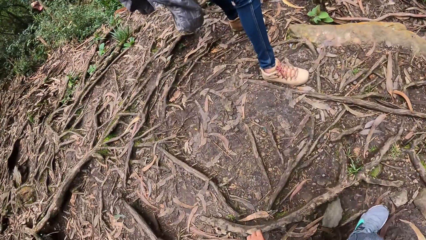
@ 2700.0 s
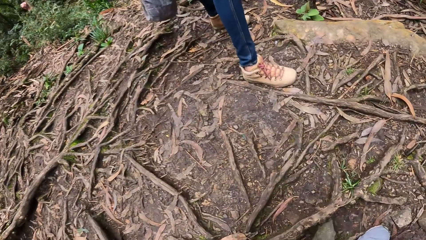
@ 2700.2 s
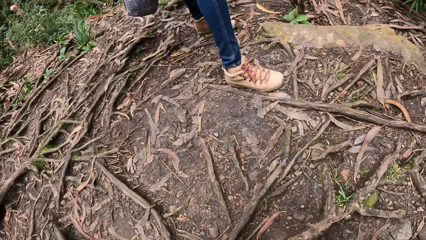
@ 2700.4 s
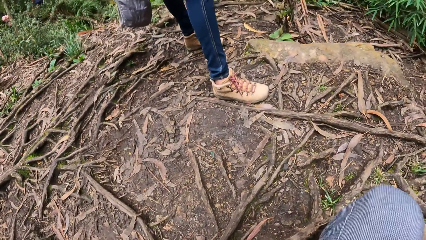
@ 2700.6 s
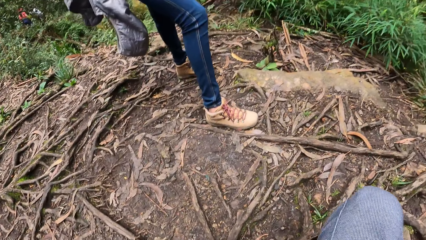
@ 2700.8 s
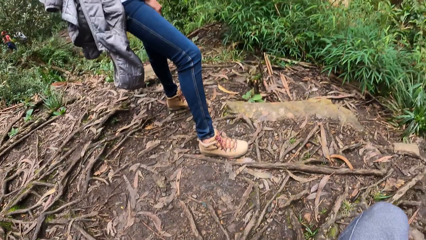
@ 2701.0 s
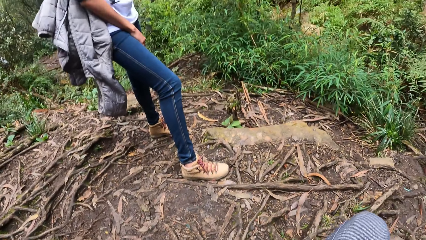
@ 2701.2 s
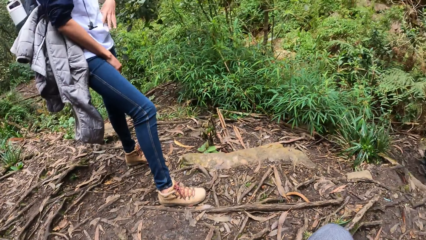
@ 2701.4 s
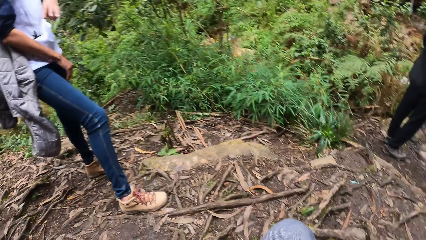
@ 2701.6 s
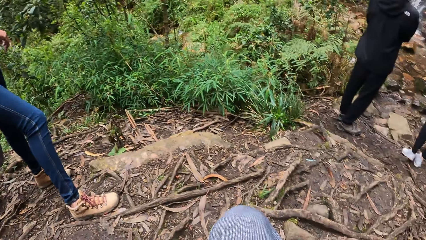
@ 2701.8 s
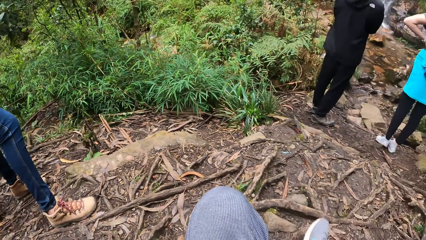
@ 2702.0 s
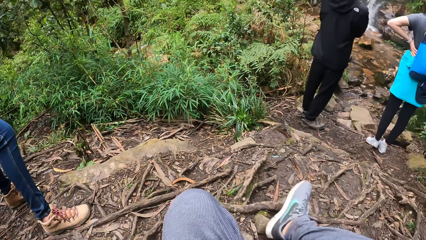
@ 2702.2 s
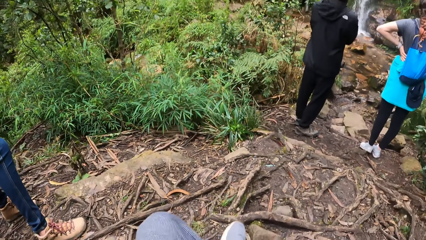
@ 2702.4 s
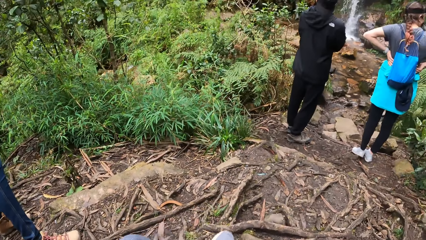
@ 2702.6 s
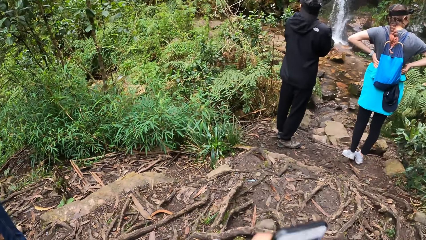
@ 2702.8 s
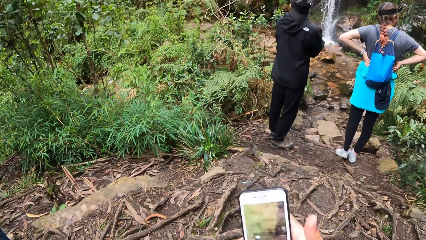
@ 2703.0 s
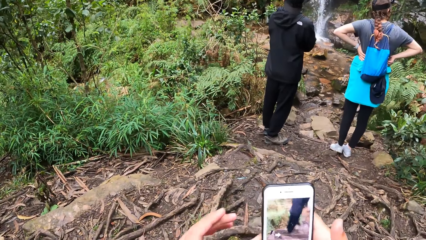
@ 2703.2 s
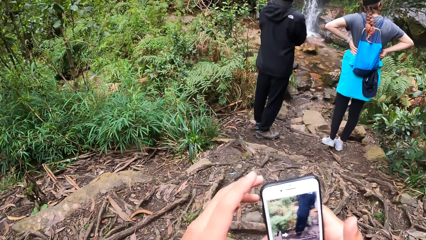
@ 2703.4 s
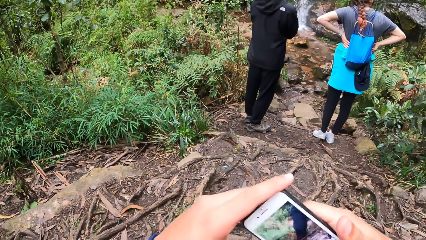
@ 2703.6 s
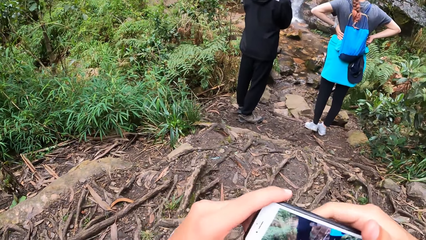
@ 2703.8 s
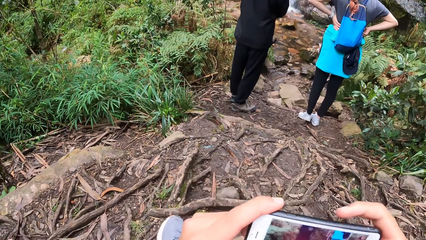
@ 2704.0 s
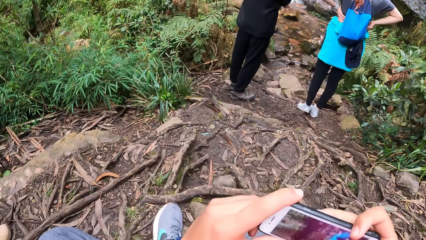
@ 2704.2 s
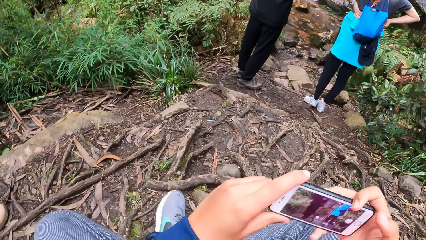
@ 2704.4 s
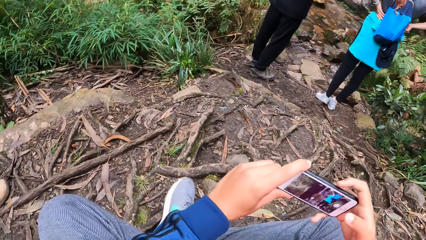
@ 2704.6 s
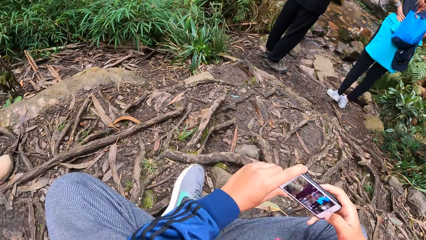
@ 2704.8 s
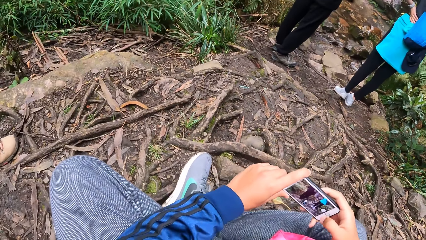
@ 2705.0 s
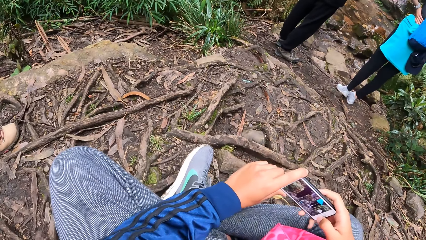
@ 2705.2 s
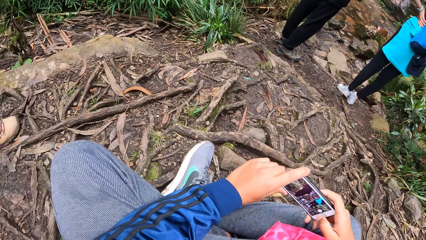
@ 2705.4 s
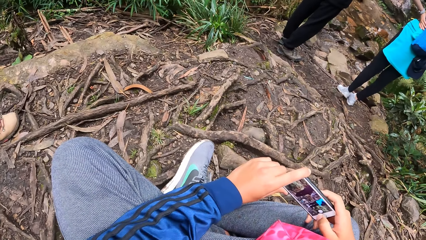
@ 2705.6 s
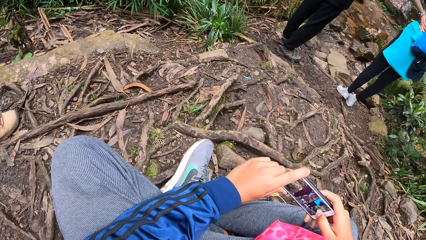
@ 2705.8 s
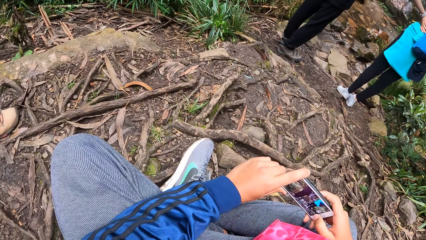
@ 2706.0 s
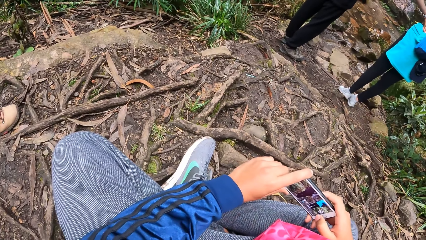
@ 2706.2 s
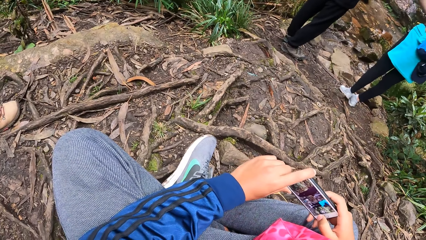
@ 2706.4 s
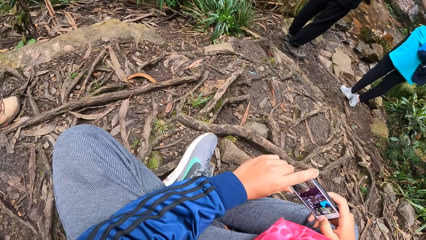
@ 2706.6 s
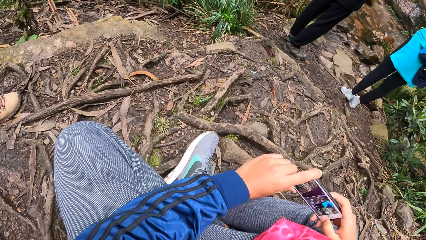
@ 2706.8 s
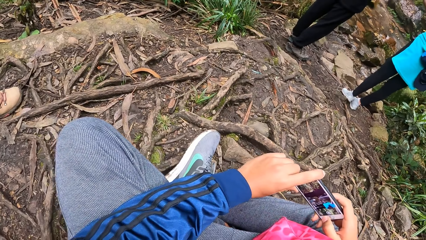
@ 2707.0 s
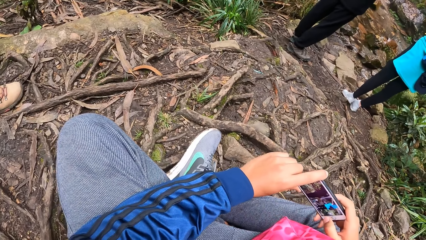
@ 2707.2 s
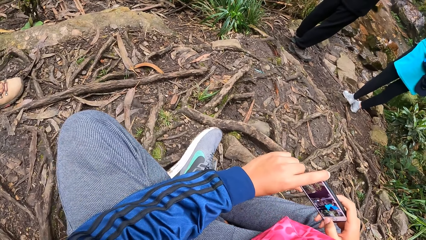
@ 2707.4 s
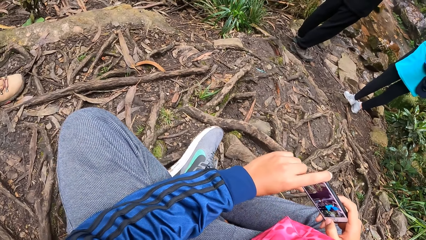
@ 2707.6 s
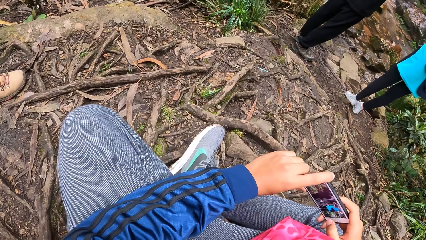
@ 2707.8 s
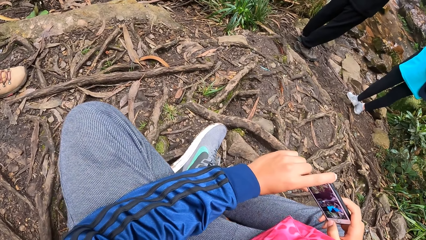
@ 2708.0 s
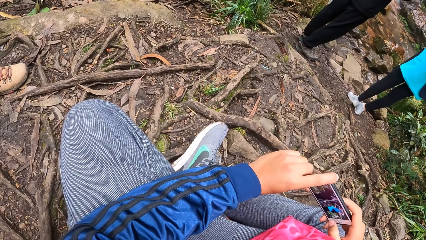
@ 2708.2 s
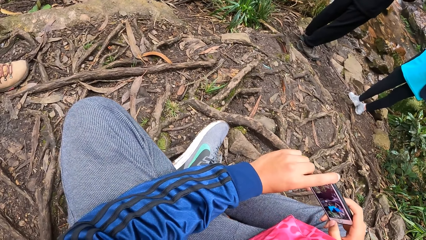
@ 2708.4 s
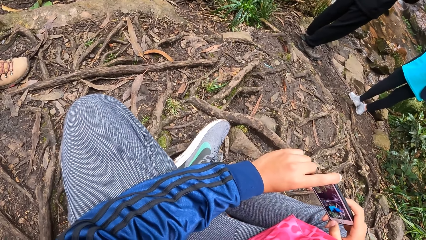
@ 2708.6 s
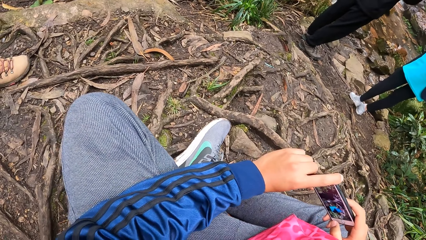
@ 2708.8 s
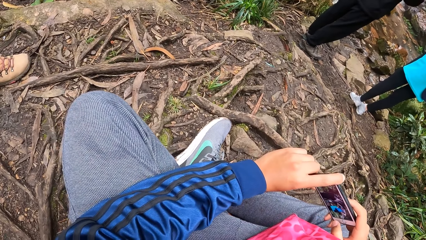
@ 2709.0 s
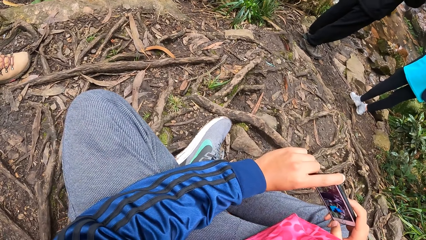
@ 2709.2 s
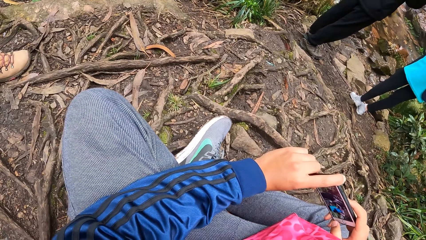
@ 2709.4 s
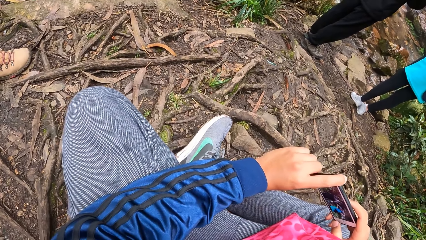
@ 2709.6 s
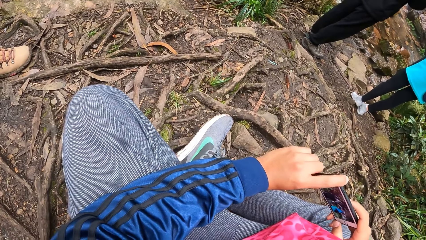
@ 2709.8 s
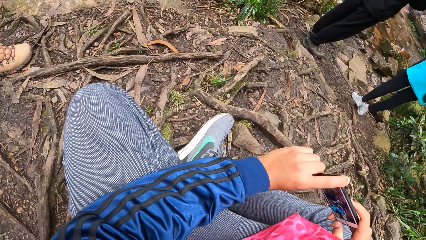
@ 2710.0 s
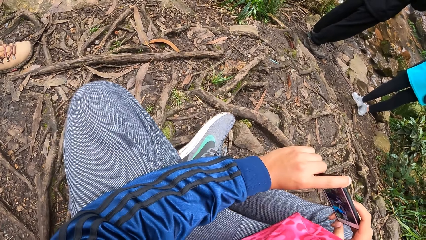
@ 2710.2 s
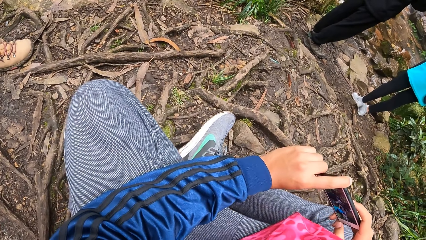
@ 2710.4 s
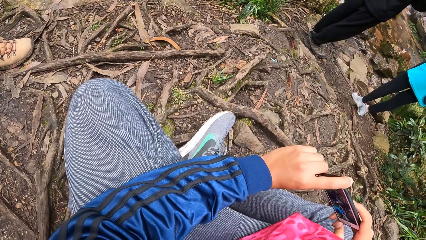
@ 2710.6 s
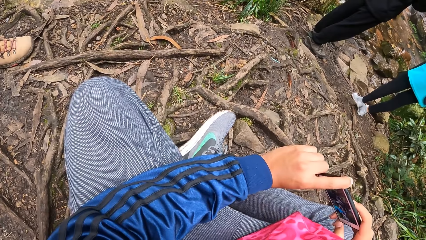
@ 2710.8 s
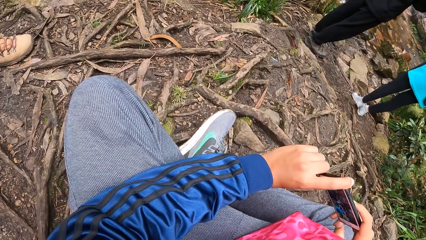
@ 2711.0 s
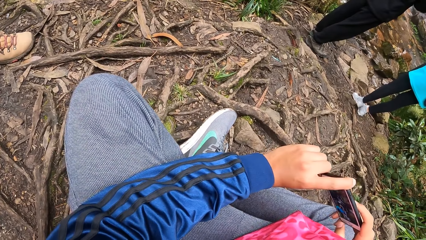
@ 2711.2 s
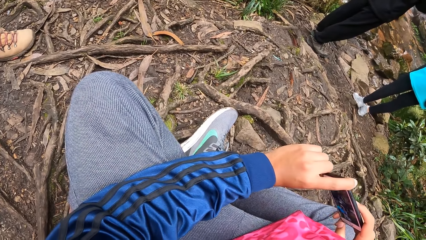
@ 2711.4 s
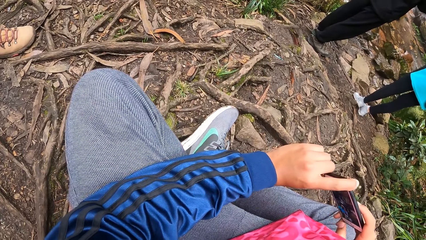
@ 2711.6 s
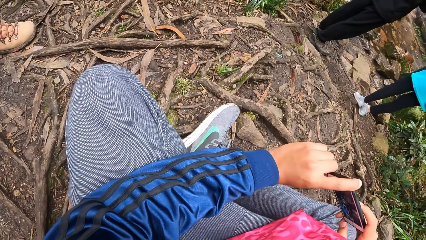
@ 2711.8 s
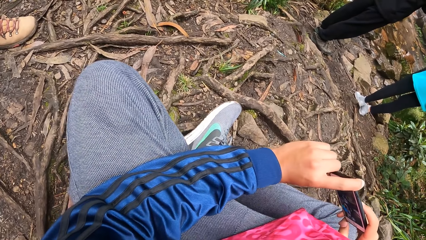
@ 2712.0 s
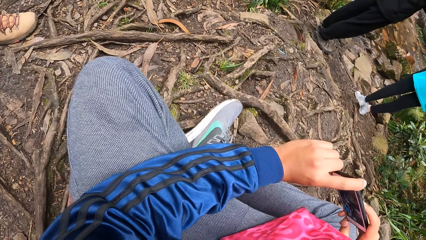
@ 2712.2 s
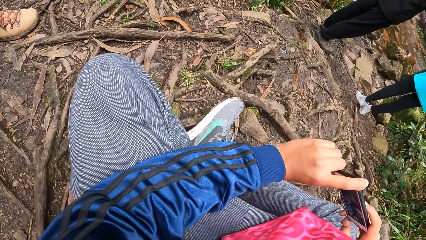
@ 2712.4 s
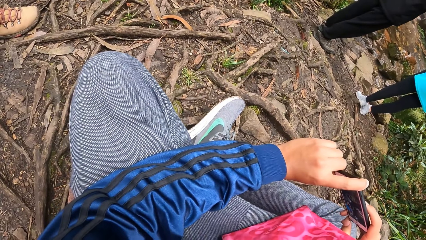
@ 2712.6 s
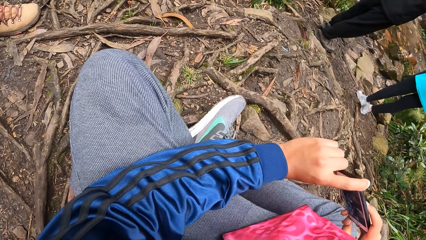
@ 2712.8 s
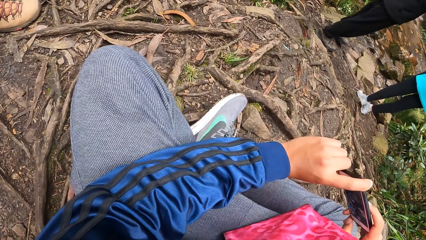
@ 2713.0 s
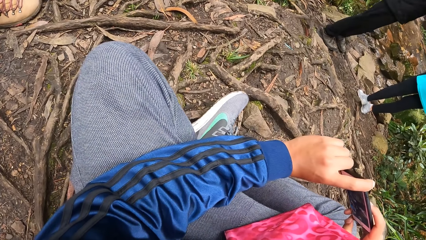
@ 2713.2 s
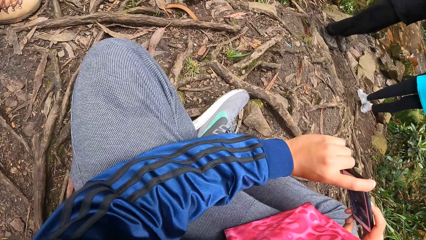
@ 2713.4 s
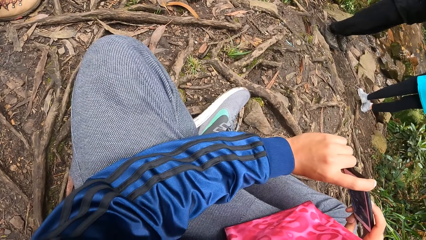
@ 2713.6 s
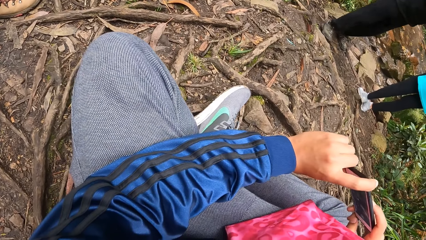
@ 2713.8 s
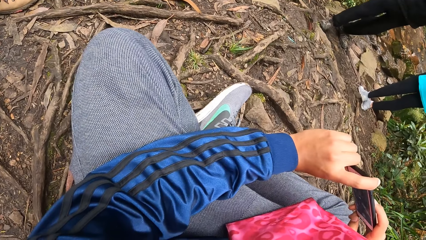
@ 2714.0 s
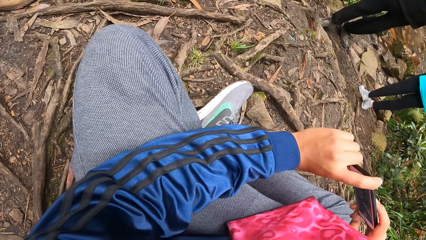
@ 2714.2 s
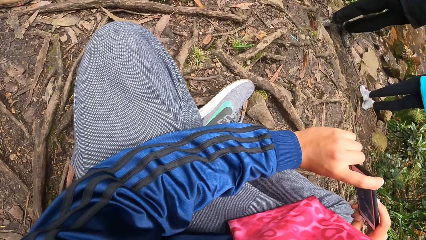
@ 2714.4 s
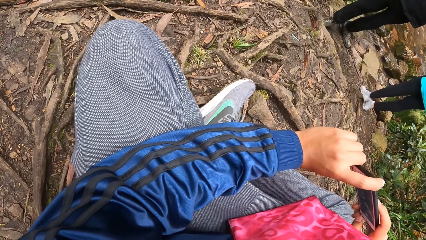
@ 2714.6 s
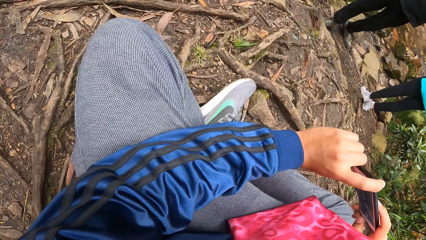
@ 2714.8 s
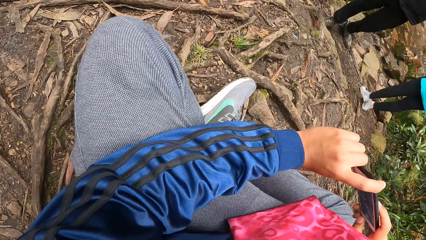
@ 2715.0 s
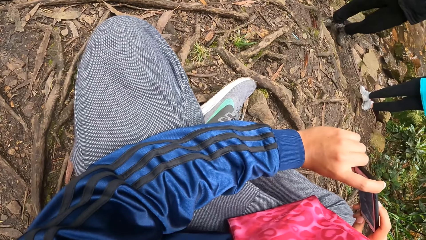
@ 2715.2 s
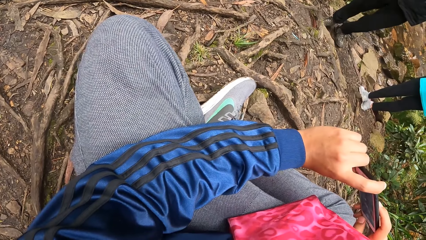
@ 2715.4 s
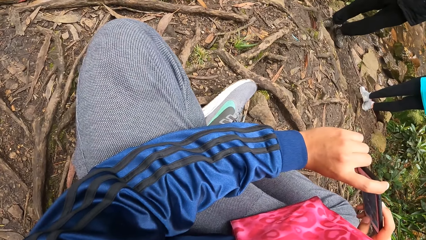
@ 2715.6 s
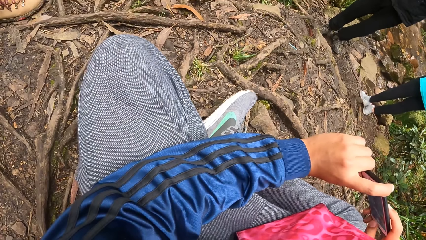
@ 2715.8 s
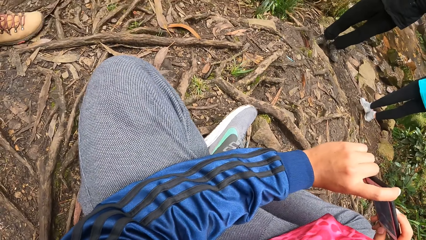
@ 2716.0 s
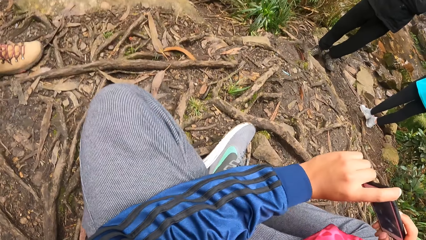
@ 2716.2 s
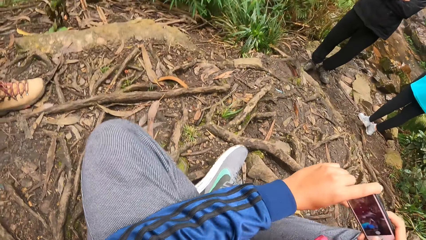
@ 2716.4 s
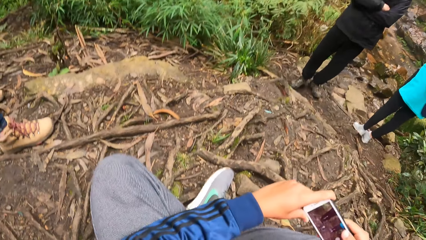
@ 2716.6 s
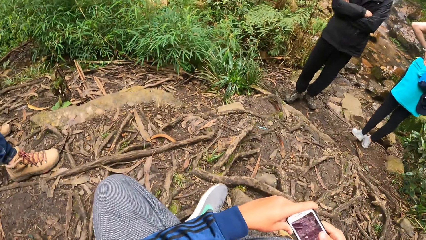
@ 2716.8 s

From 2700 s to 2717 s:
The camera wearer sits on the ground. They hold the phone with both hands. They take pictures with their phone.
